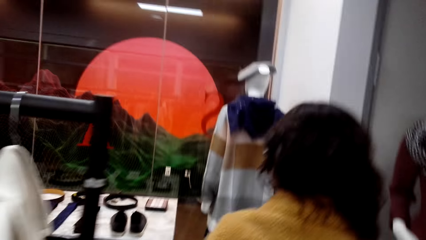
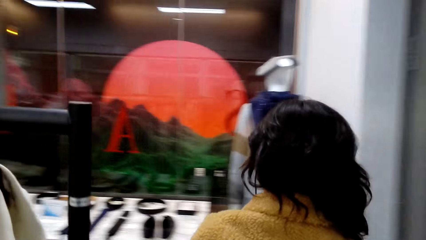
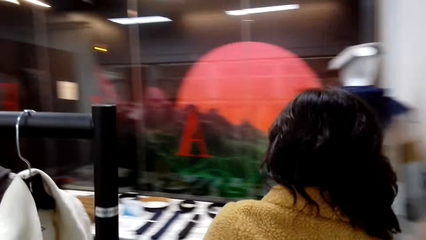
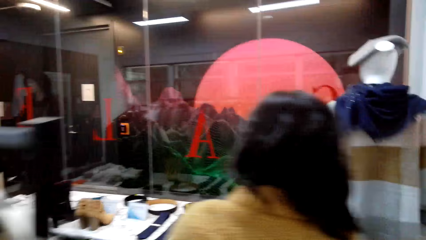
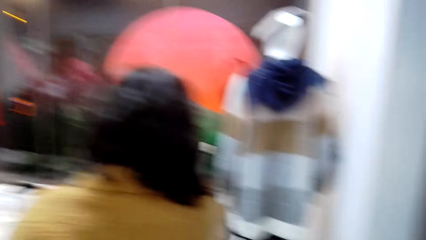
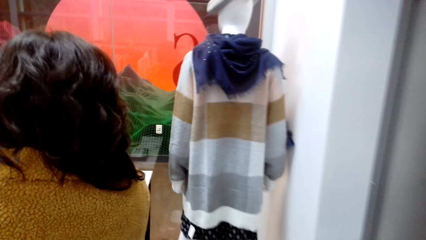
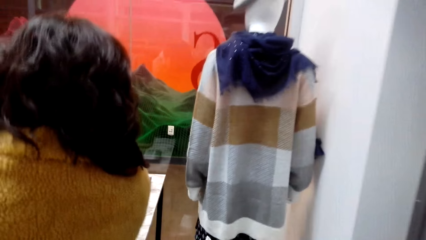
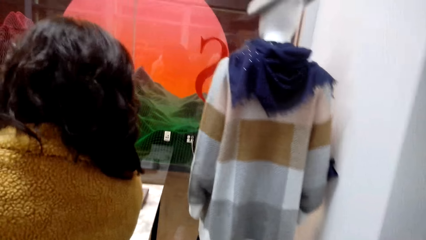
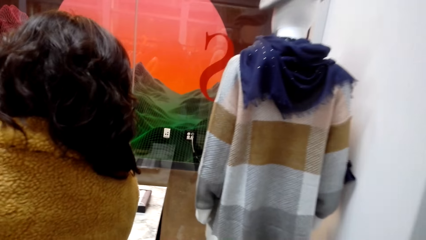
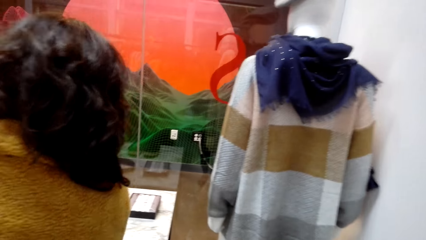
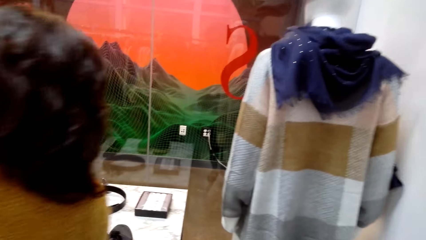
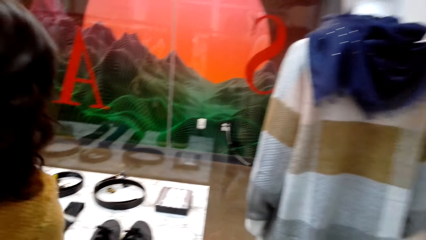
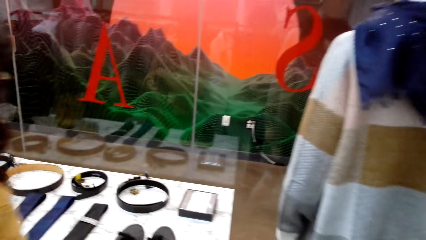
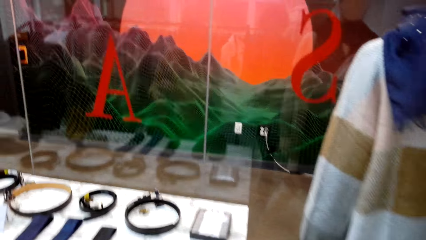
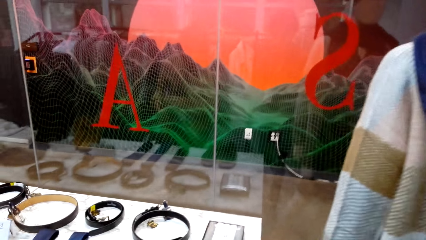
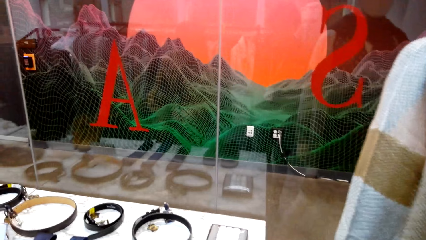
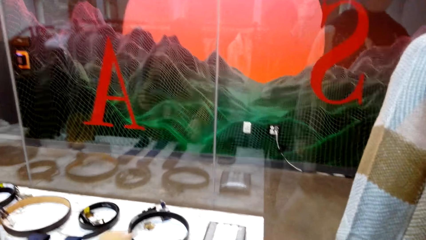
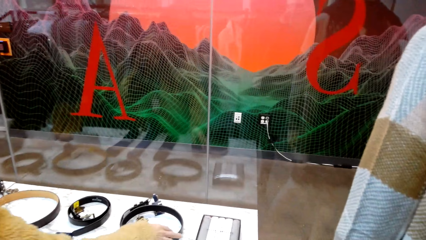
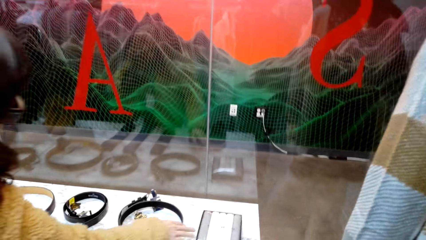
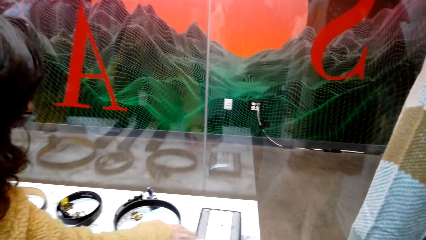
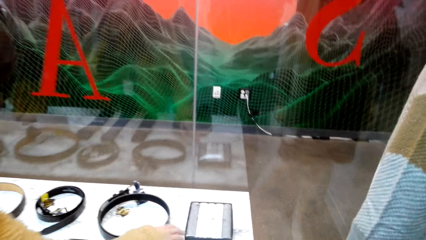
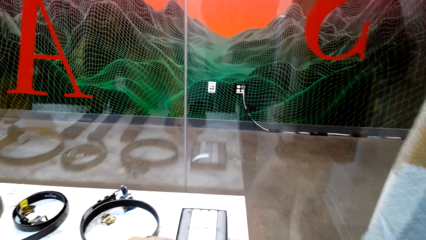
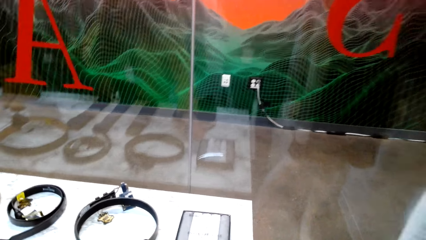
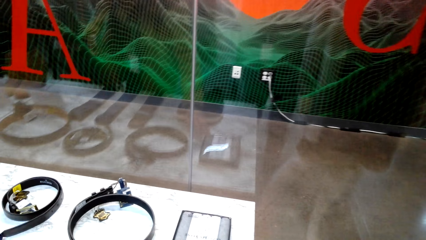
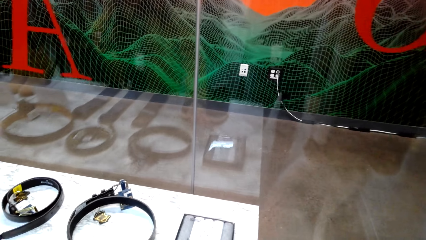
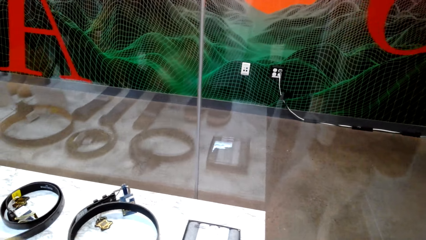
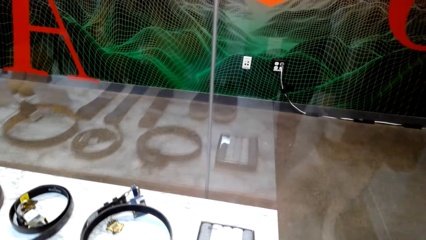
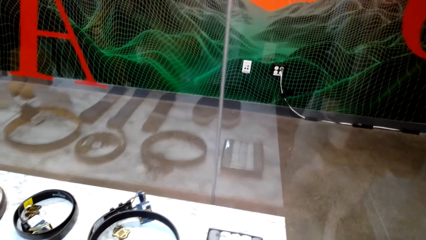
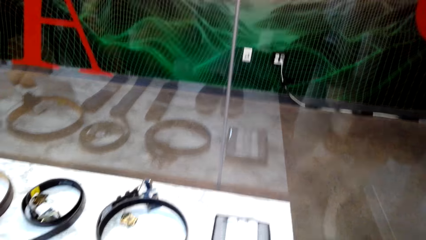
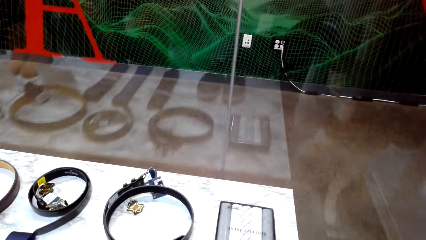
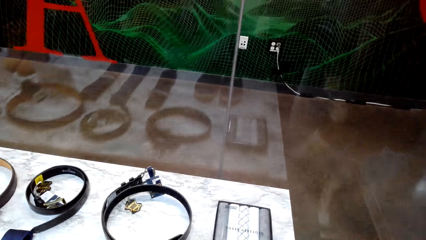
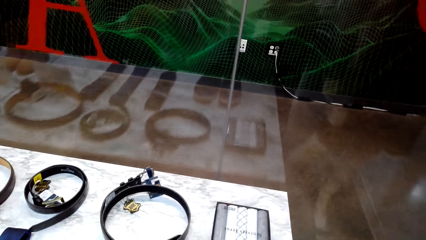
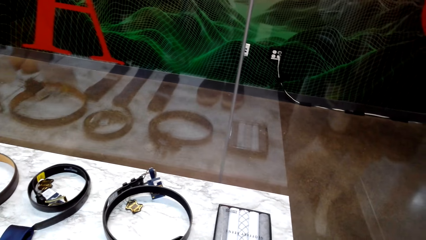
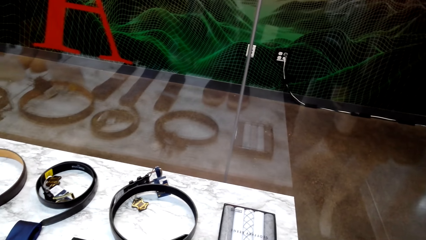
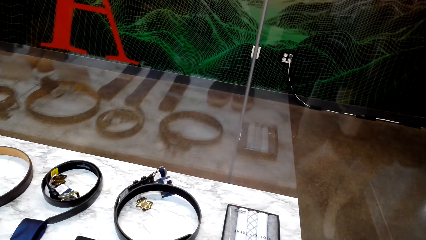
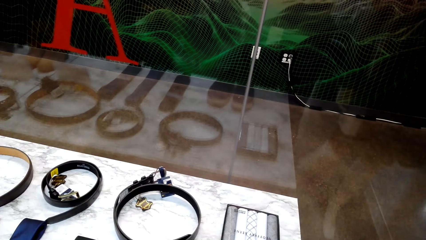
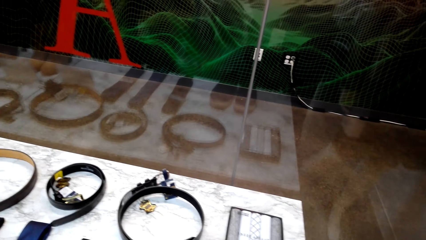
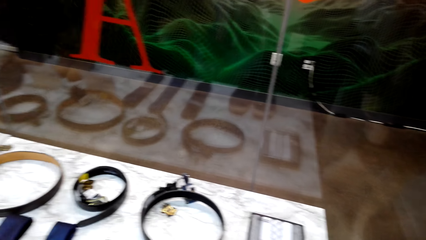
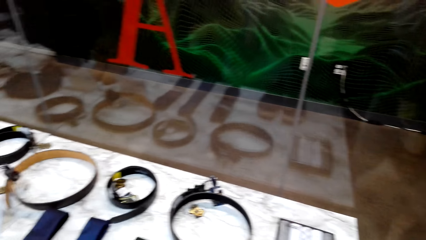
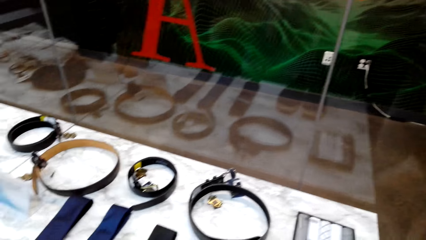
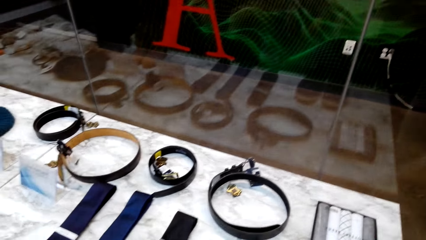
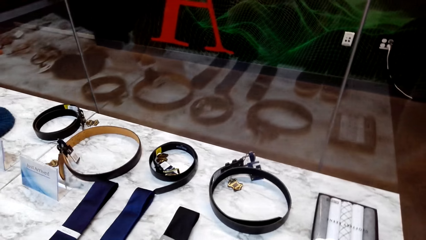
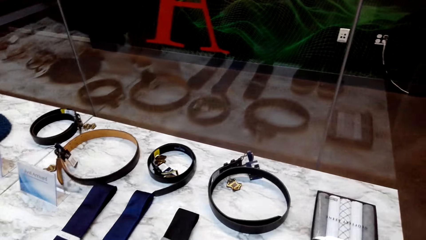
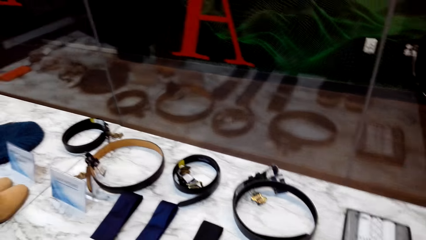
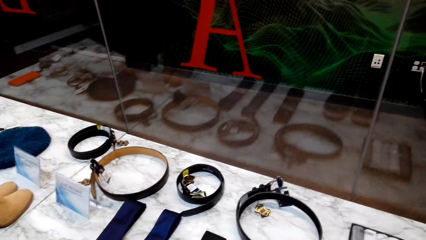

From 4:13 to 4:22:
A person checks out the handkerchief.

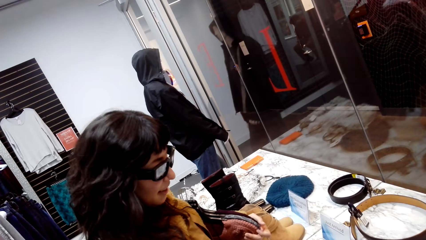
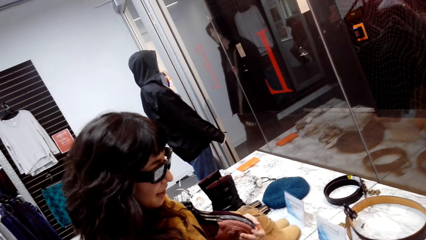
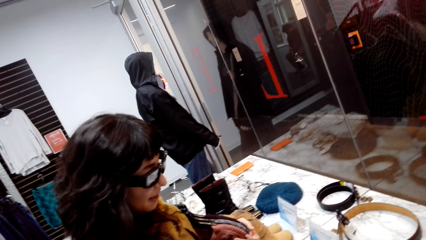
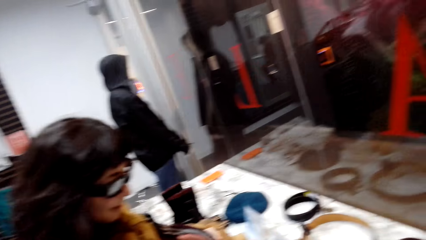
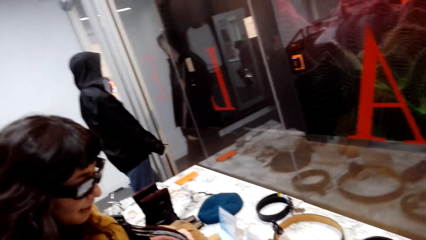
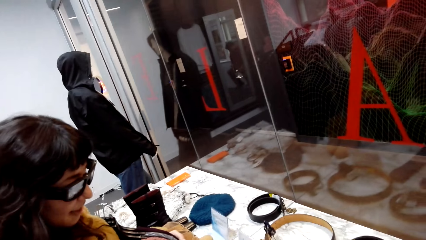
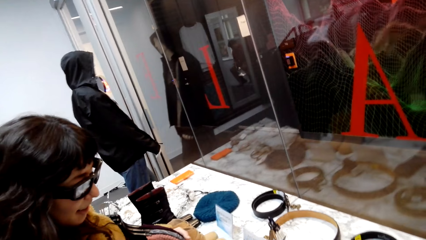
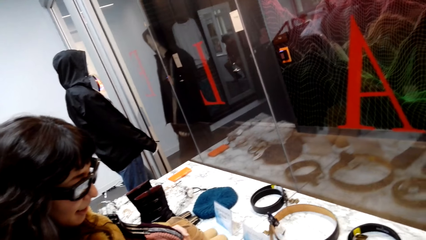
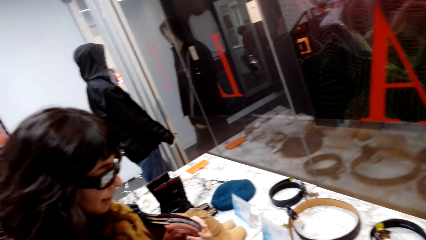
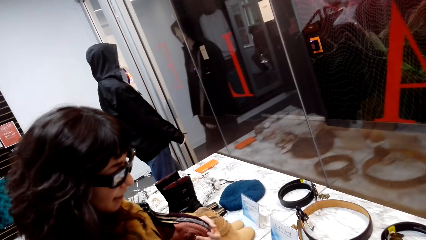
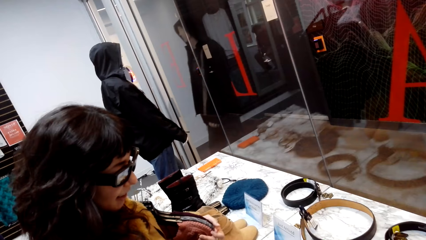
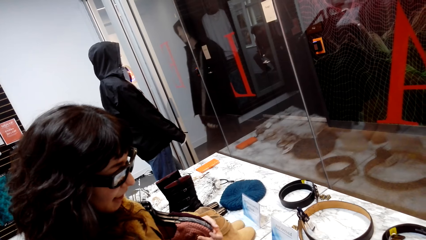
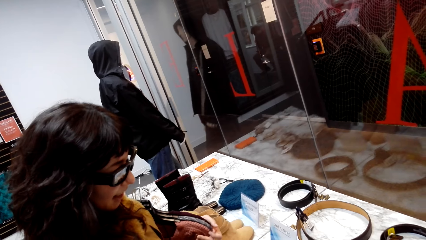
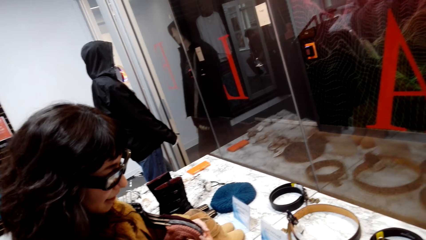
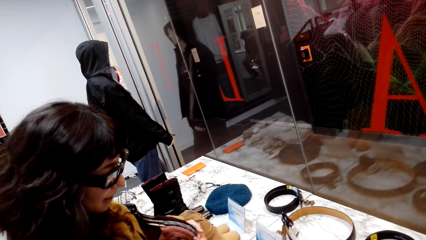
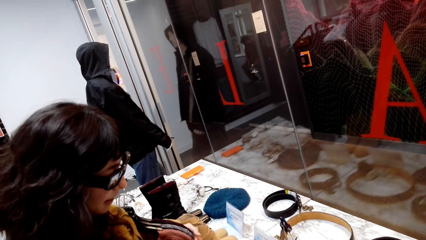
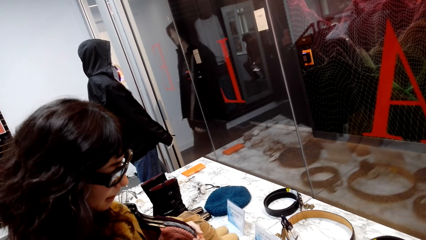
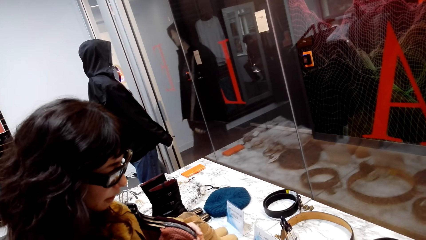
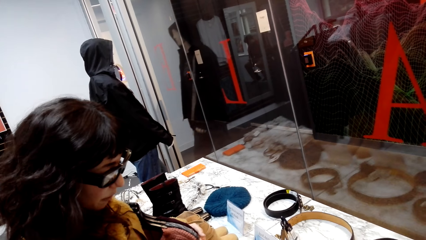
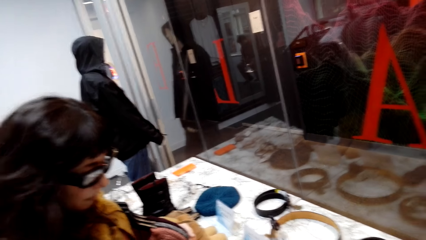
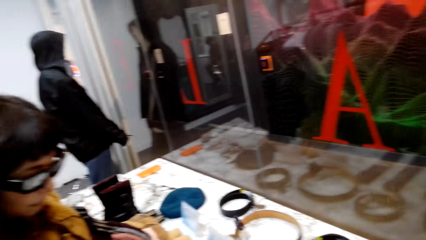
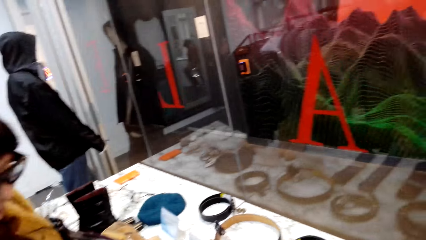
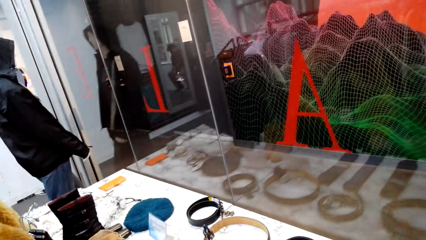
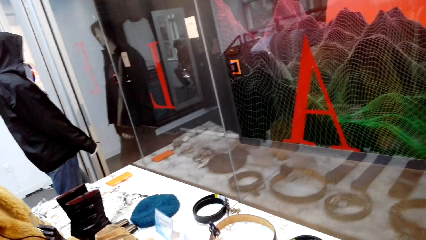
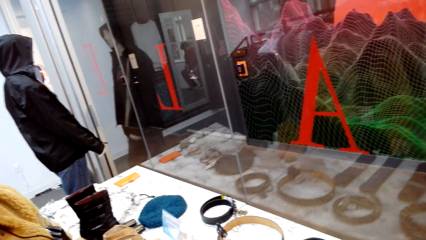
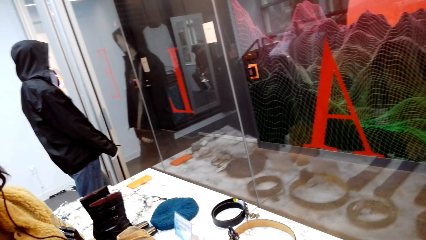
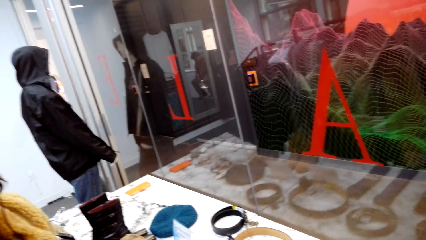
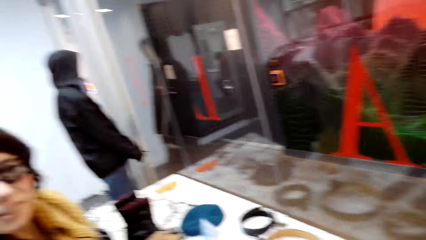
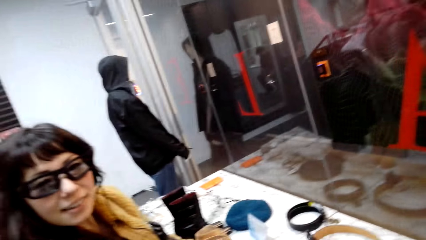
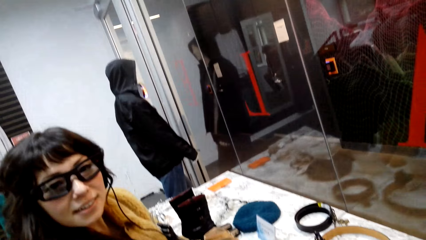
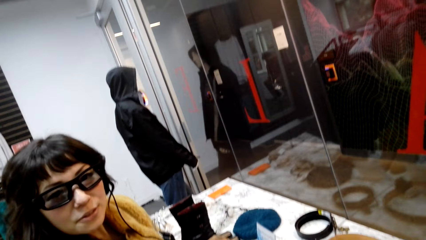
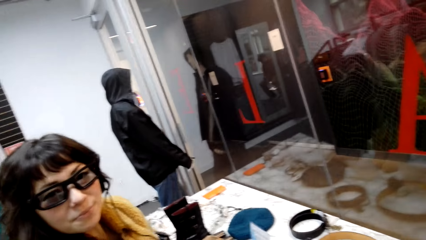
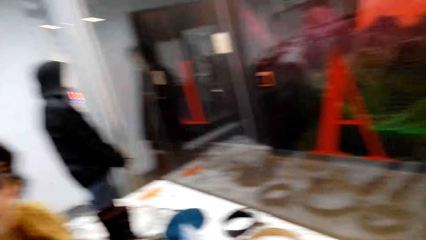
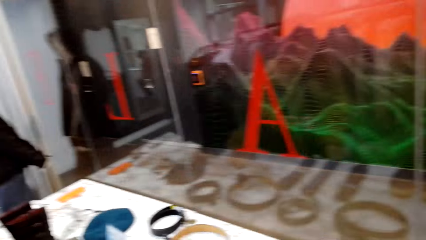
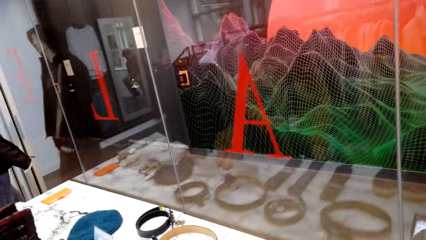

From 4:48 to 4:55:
The camera wearer looks around the shop store.
